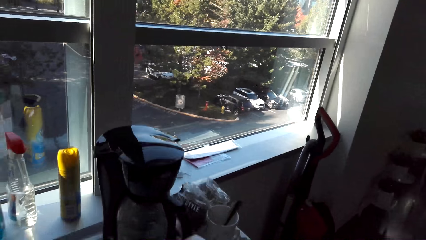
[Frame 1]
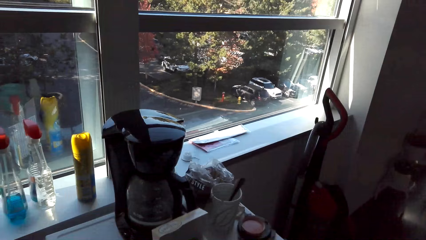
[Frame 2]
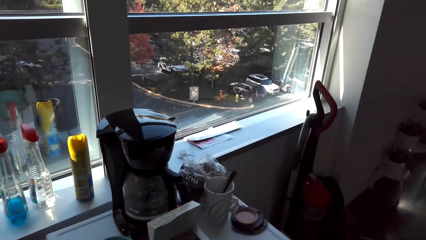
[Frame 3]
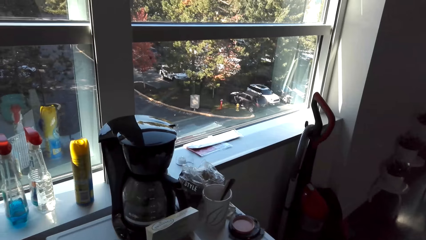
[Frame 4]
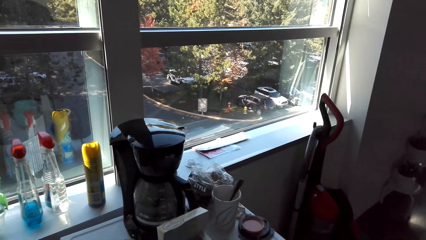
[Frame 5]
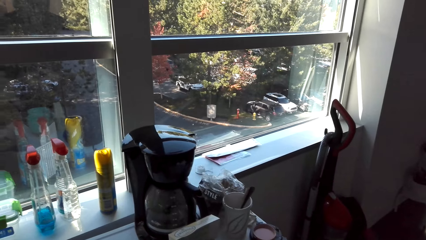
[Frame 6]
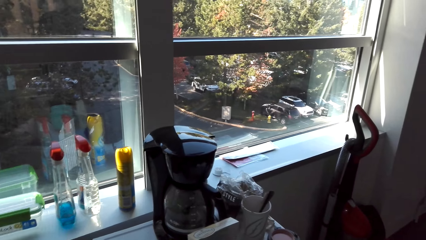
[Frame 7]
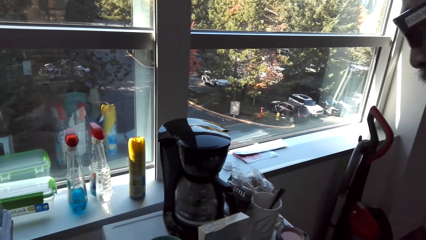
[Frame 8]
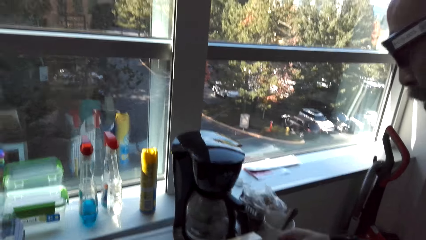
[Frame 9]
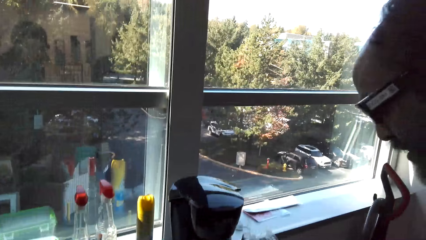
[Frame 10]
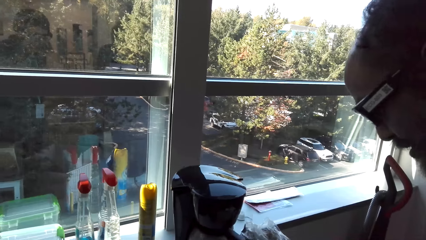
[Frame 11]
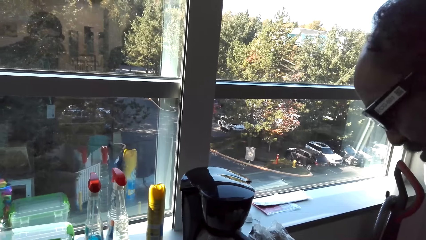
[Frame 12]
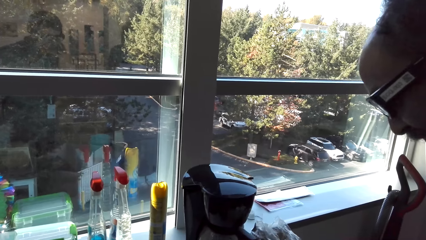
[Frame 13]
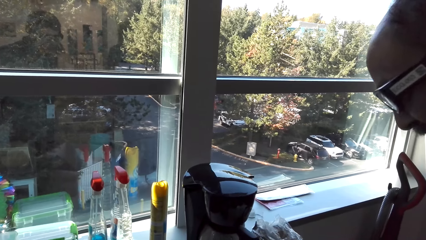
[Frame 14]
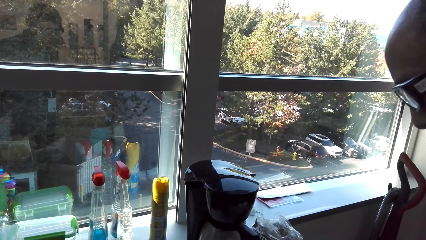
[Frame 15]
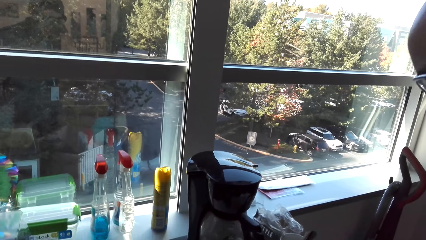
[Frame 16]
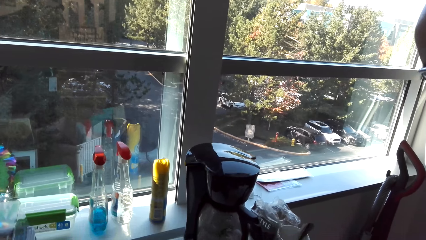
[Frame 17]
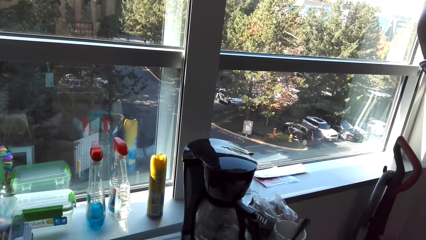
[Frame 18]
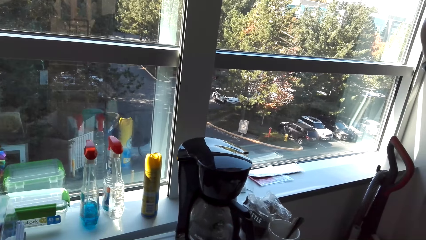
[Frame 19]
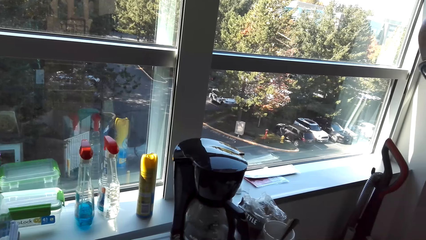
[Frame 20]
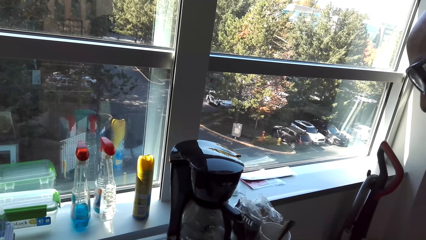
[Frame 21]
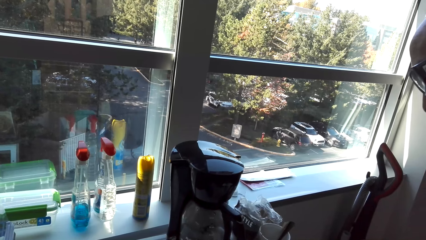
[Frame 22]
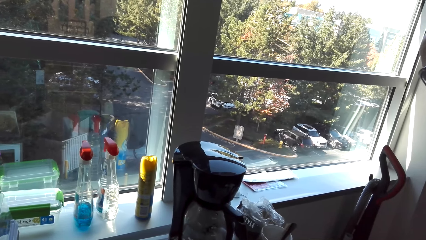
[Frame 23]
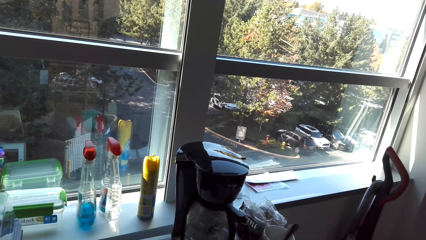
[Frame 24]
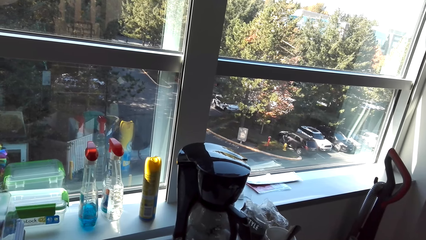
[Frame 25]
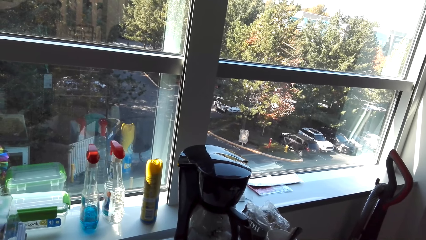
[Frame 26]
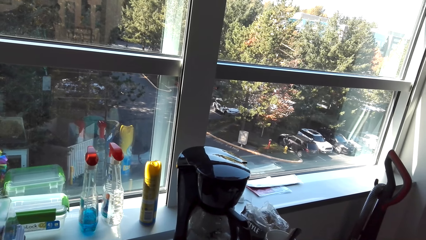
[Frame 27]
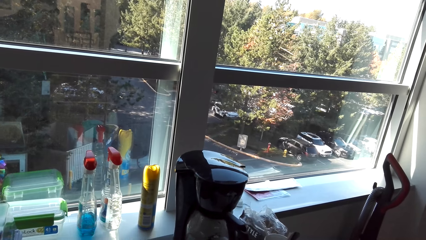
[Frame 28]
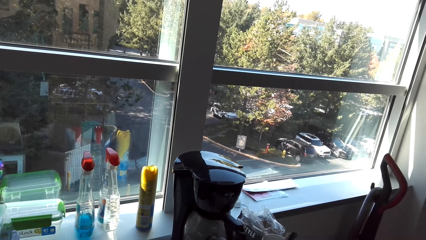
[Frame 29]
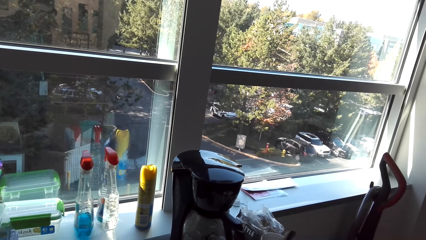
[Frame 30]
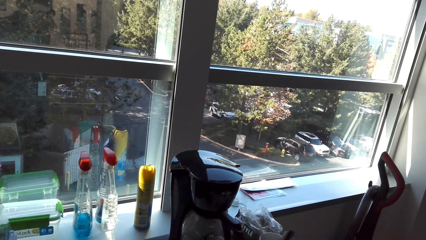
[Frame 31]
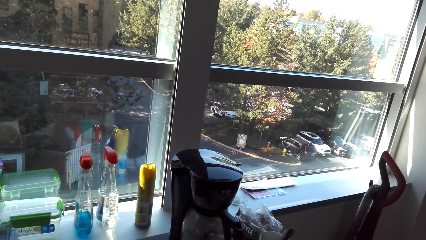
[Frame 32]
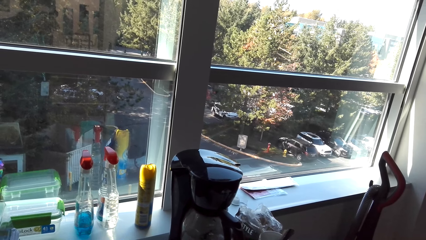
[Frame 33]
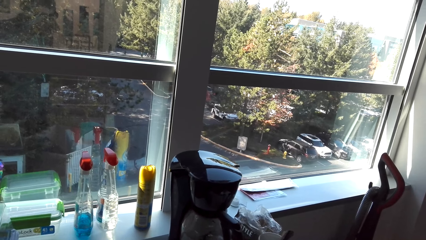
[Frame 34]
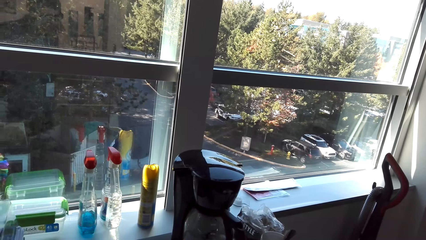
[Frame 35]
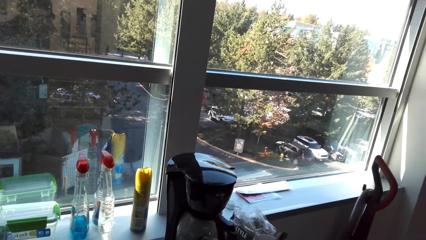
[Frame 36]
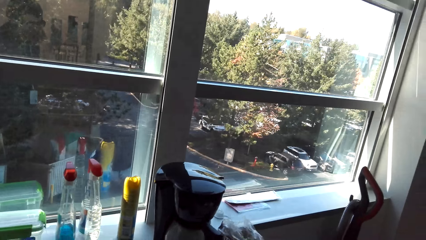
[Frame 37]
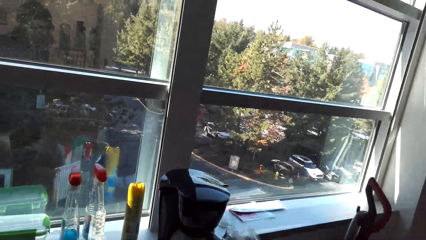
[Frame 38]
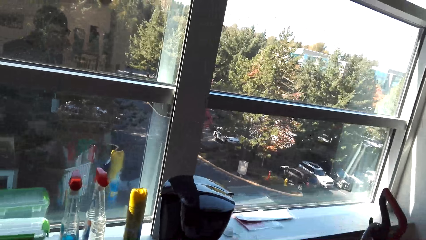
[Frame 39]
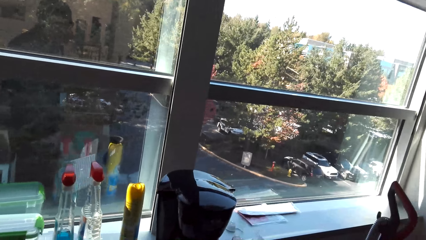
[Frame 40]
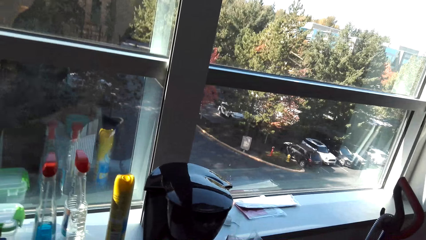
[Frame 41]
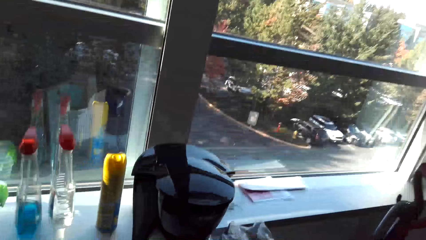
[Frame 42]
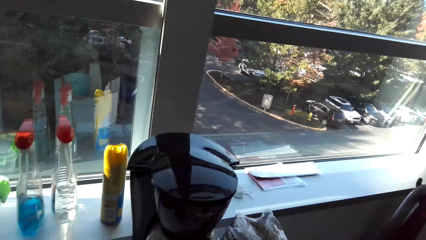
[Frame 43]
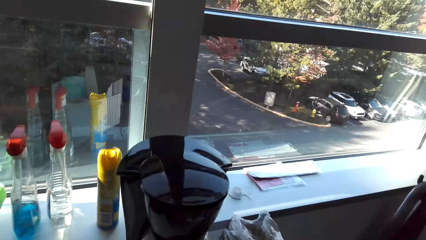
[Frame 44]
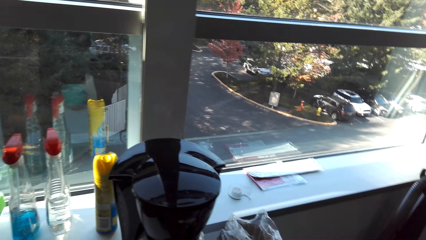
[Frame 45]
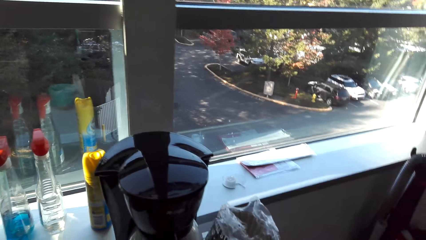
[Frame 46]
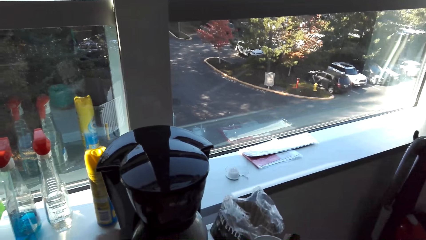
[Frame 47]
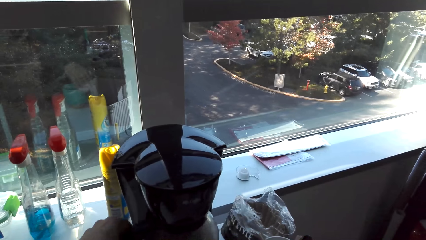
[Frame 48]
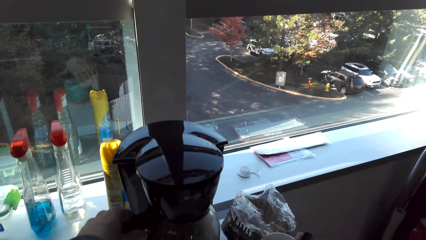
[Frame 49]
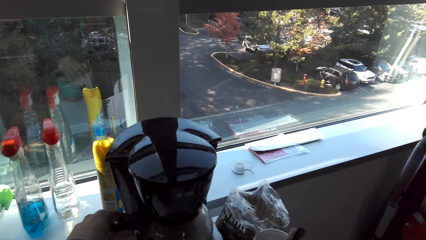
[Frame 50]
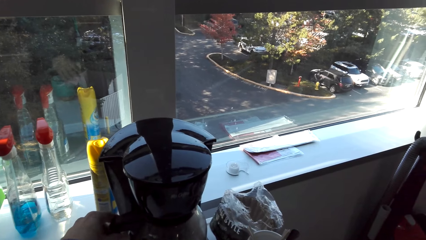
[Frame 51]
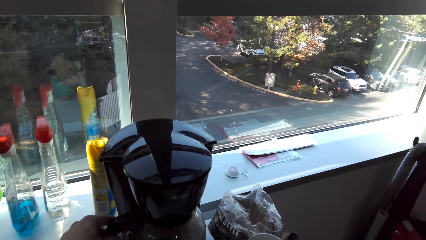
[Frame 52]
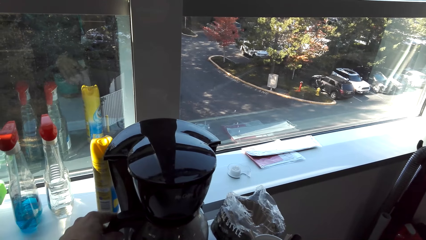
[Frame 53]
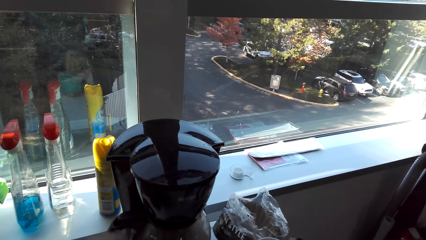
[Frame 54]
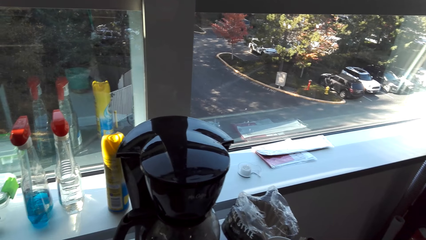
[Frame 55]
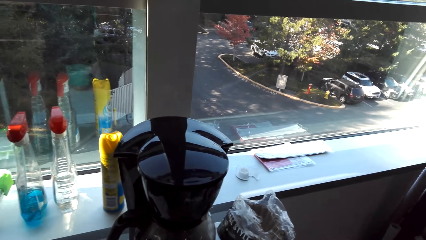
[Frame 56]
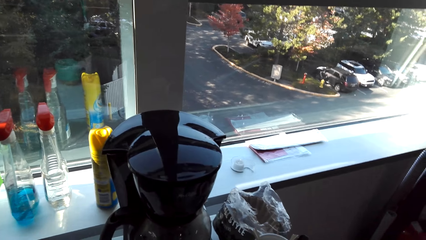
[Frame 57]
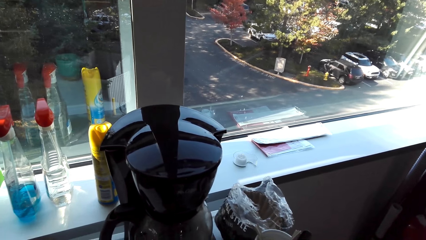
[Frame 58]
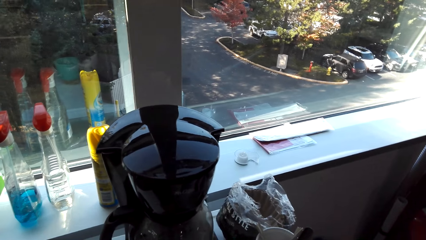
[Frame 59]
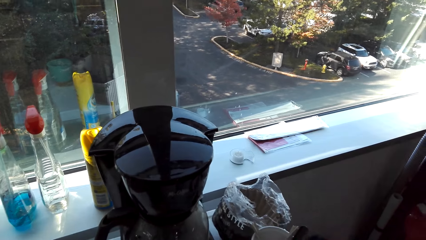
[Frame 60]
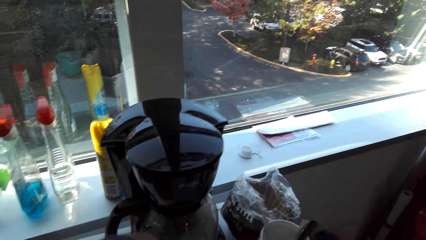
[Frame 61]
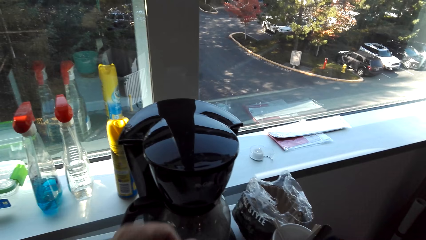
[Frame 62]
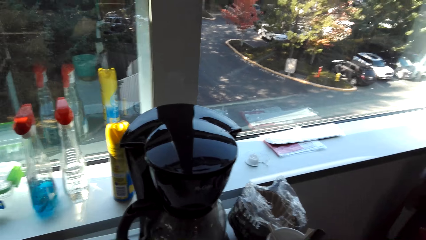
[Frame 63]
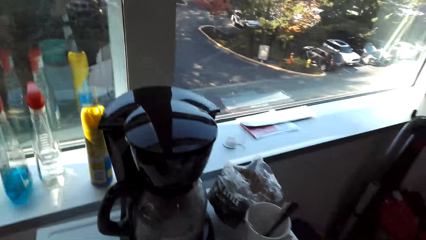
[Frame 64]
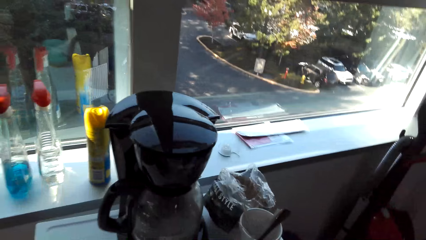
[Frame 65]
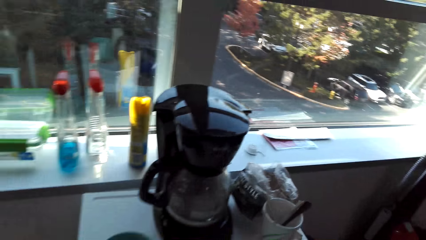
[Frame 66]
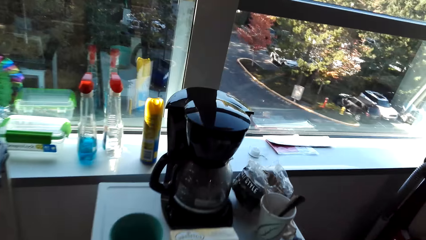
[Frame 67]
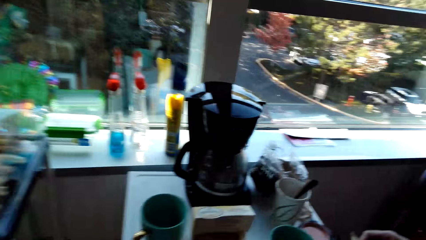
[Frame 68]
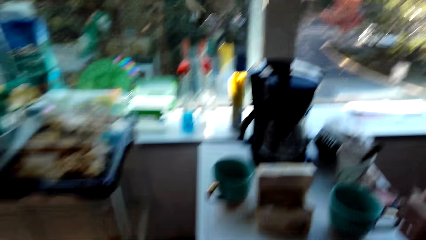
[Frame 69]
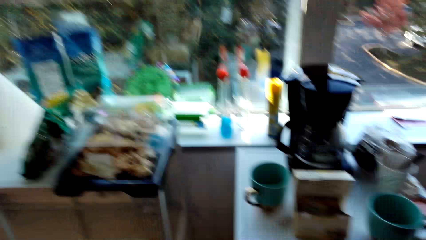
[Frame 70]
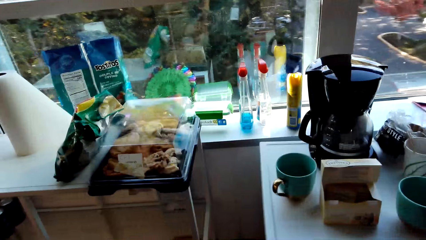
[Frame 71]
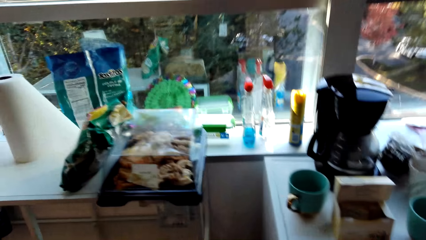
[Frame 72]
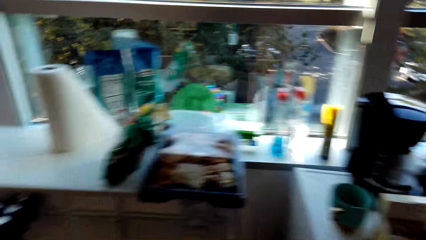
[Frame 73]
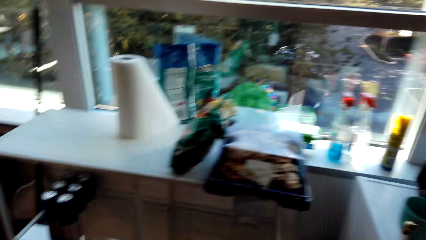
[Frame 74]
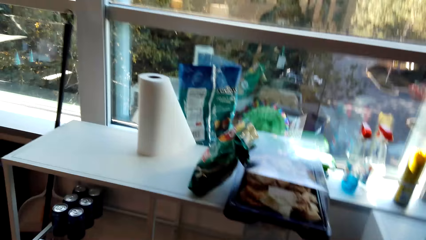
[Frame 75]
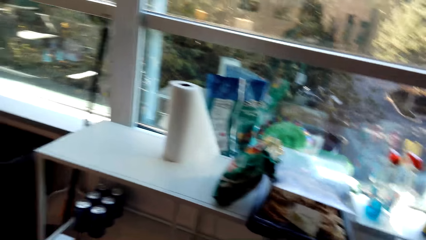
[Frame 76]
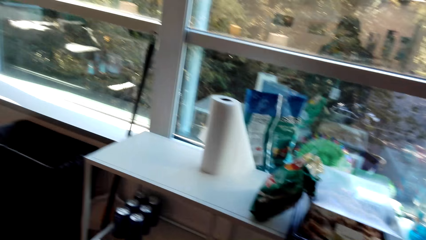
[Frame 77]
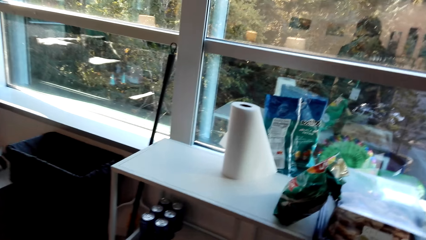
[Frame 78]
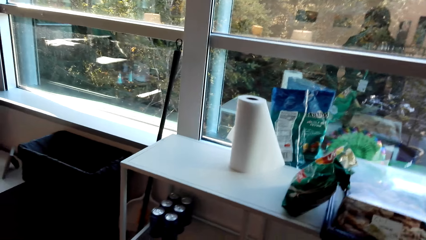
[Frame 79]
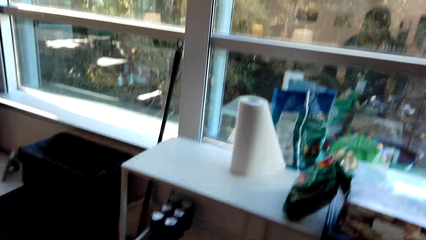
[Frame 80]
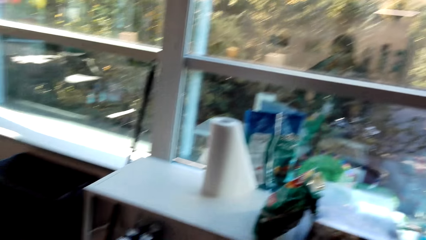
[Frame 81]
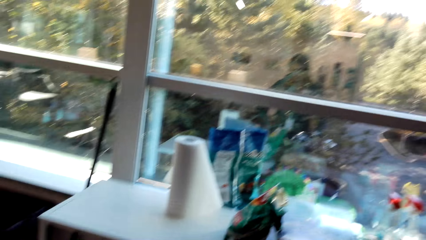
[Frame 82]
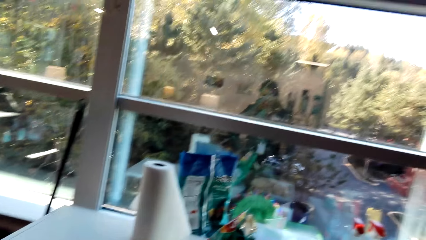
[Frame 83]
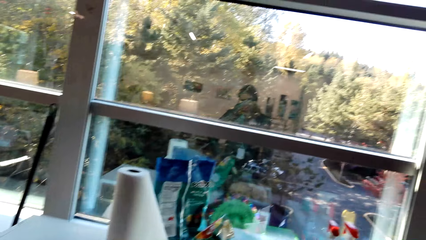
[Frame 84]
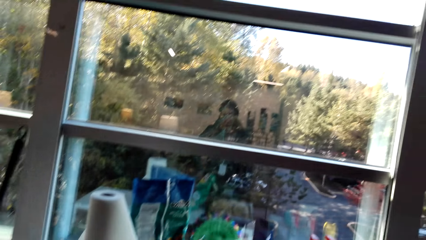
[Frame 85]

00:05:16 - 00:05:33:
The camera wearer looks at the electric kettle. They hold the jug or coffee maker. They look through the window.
